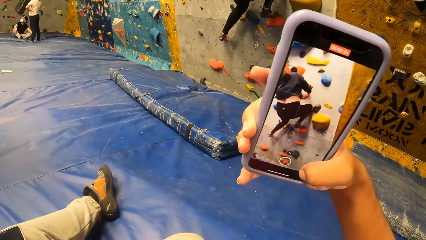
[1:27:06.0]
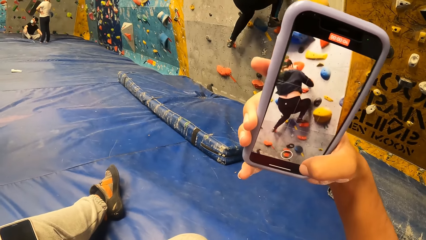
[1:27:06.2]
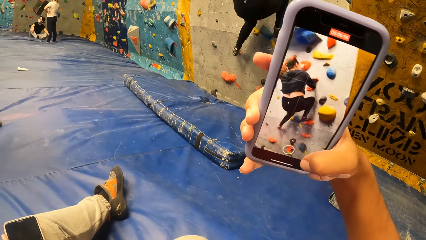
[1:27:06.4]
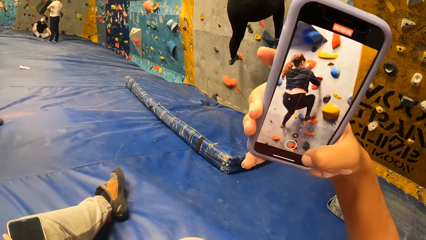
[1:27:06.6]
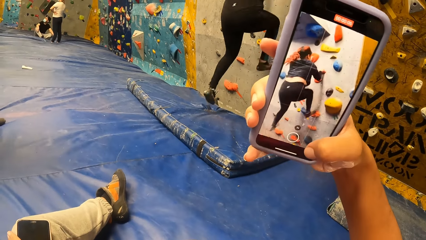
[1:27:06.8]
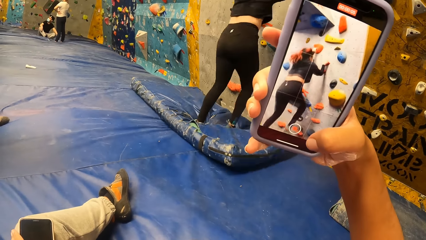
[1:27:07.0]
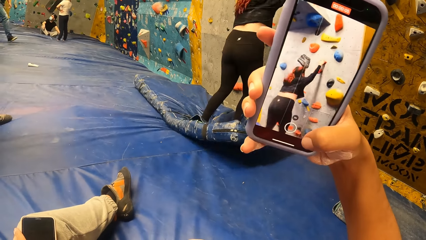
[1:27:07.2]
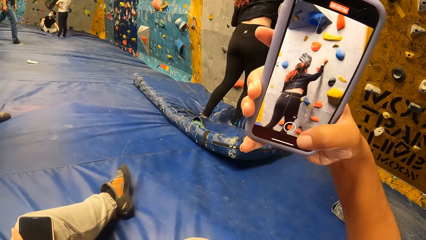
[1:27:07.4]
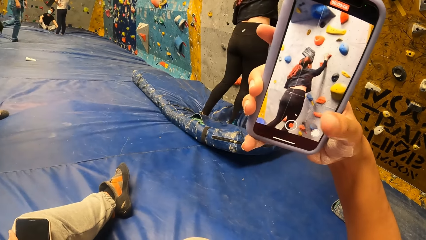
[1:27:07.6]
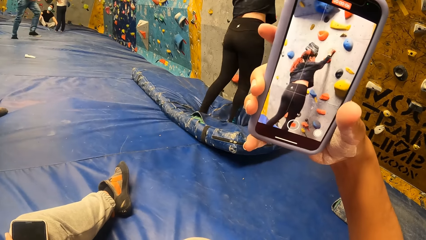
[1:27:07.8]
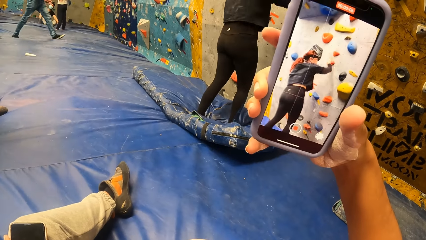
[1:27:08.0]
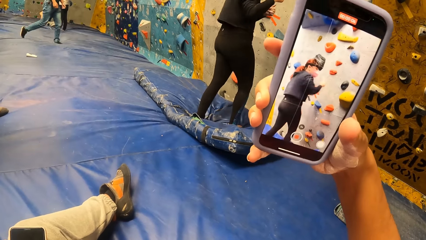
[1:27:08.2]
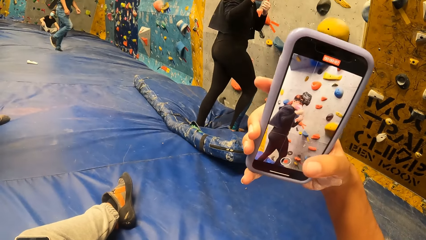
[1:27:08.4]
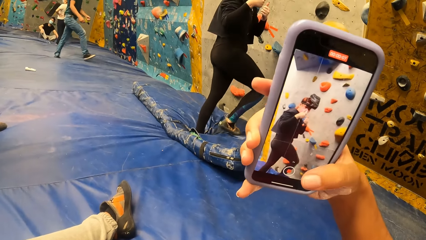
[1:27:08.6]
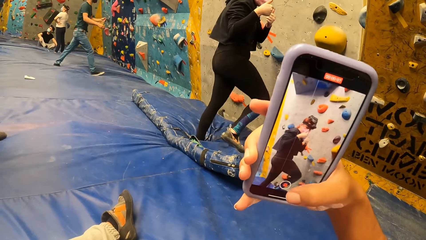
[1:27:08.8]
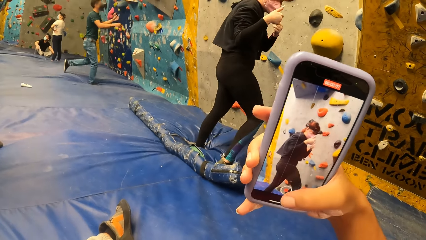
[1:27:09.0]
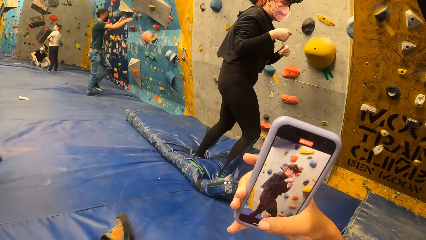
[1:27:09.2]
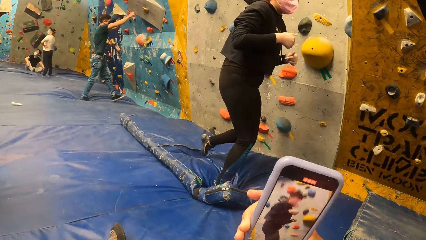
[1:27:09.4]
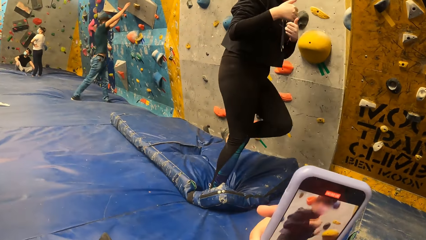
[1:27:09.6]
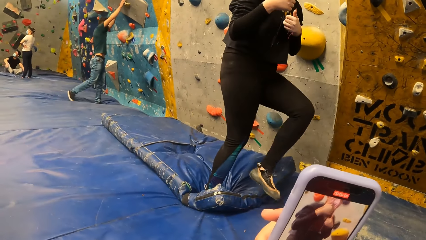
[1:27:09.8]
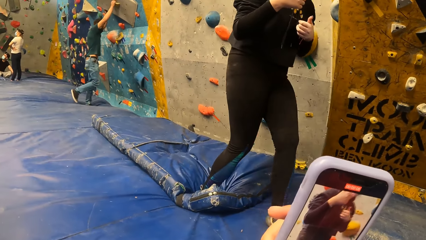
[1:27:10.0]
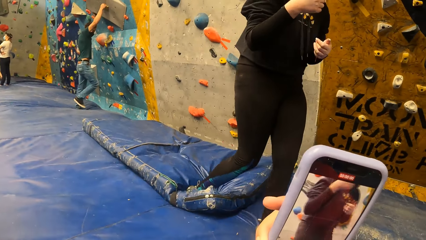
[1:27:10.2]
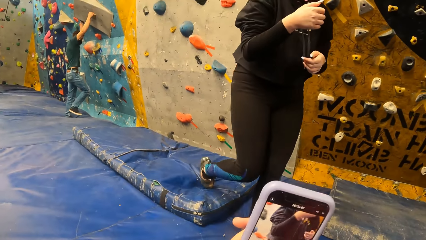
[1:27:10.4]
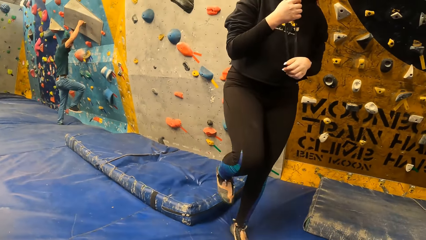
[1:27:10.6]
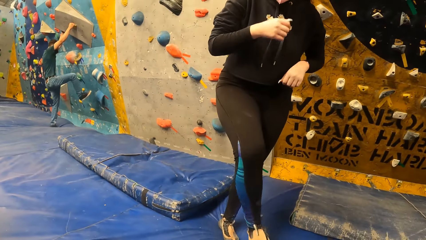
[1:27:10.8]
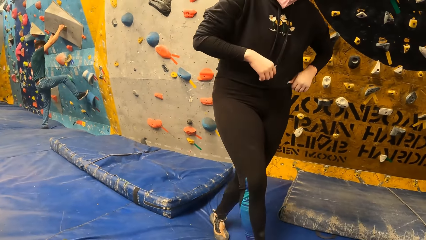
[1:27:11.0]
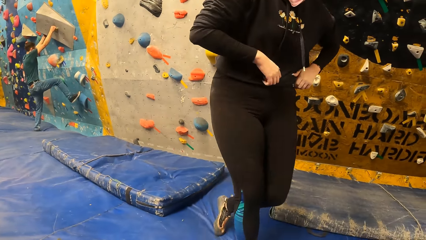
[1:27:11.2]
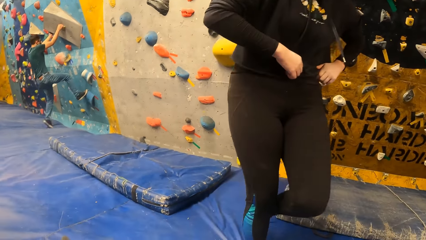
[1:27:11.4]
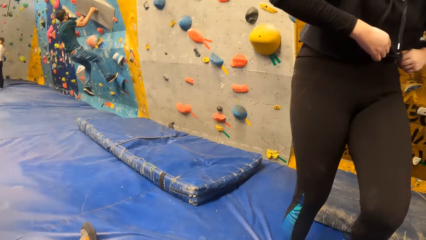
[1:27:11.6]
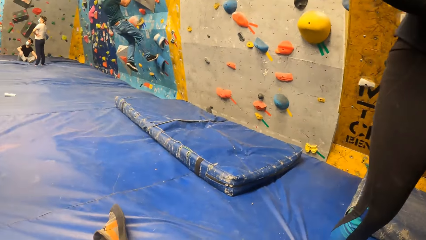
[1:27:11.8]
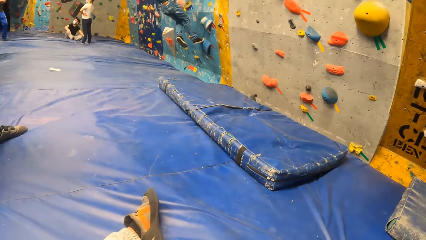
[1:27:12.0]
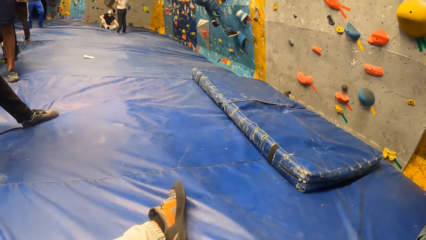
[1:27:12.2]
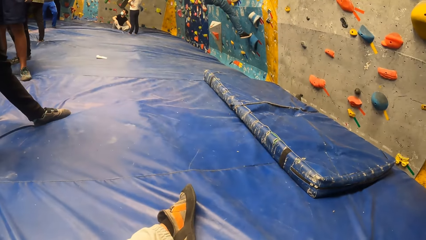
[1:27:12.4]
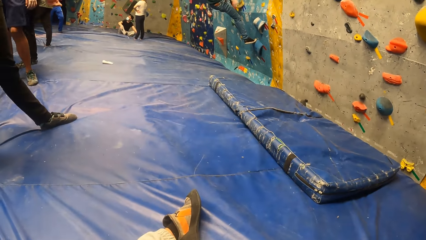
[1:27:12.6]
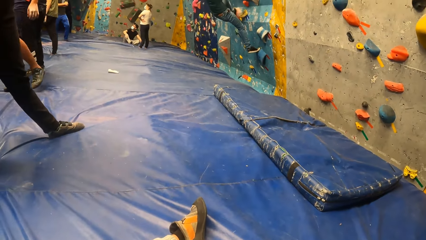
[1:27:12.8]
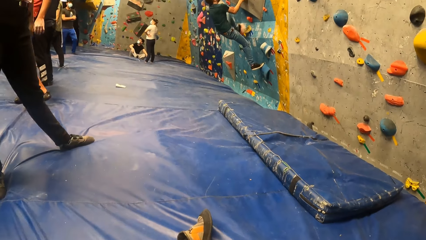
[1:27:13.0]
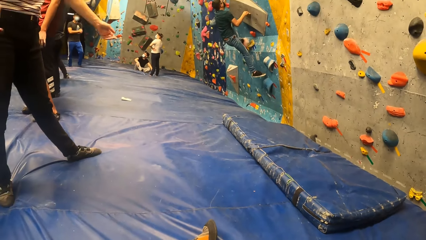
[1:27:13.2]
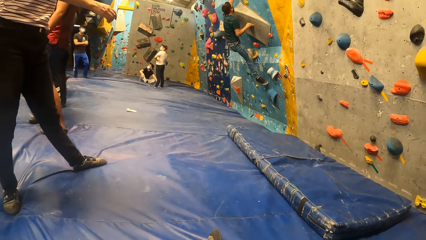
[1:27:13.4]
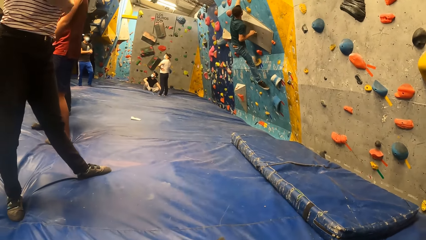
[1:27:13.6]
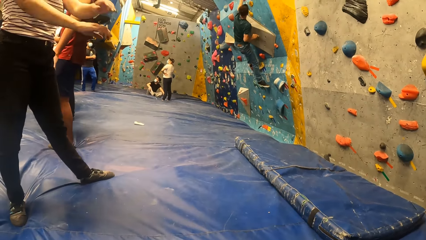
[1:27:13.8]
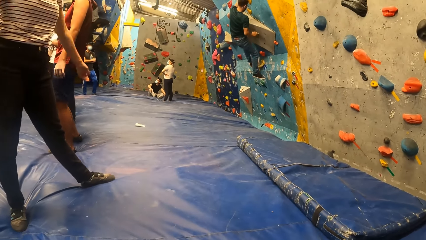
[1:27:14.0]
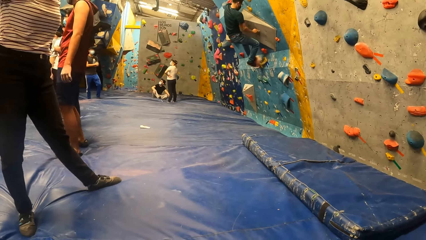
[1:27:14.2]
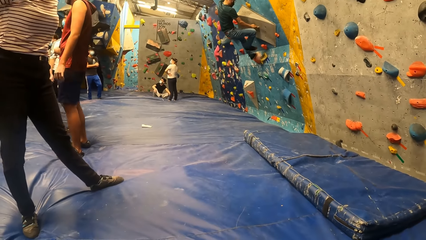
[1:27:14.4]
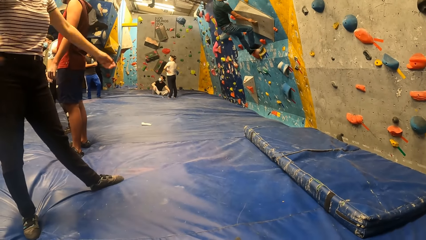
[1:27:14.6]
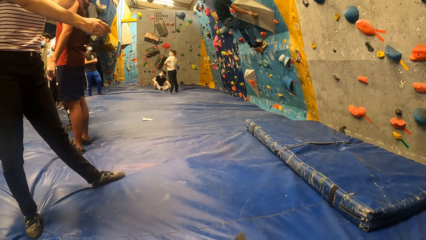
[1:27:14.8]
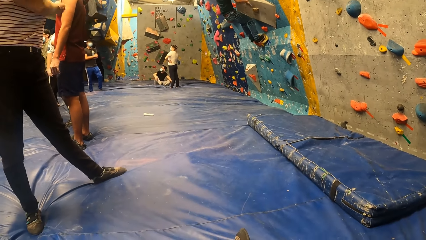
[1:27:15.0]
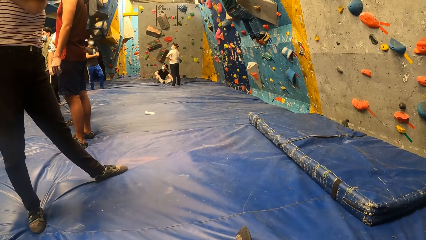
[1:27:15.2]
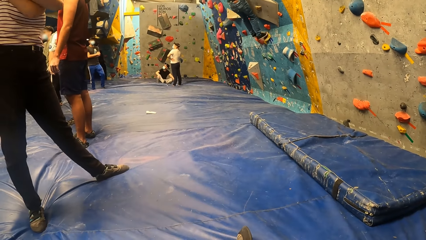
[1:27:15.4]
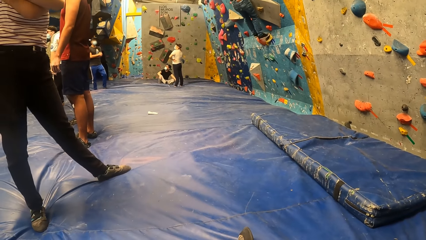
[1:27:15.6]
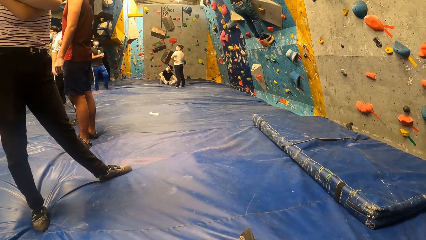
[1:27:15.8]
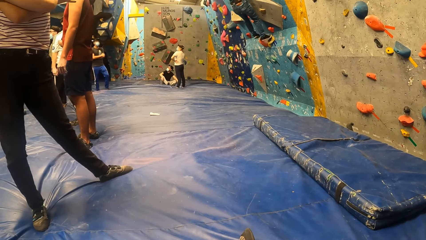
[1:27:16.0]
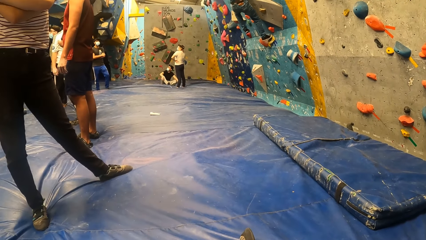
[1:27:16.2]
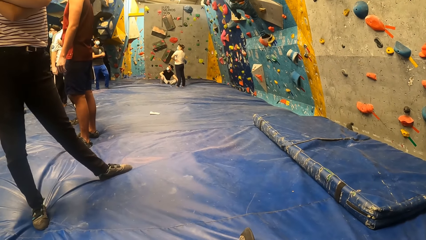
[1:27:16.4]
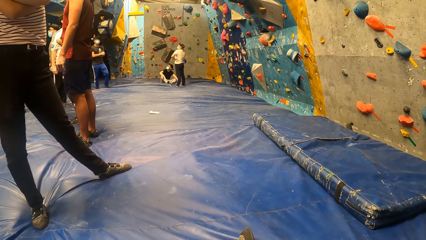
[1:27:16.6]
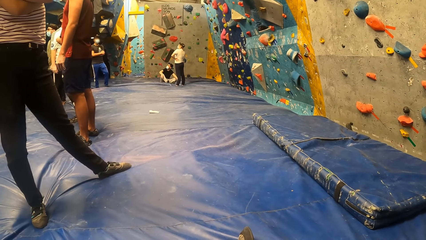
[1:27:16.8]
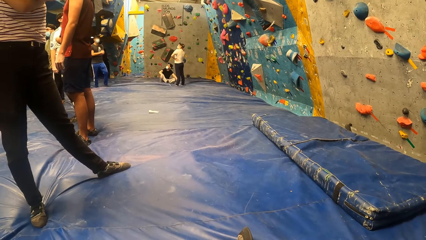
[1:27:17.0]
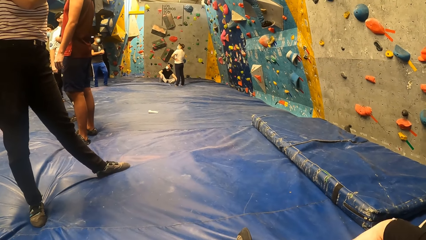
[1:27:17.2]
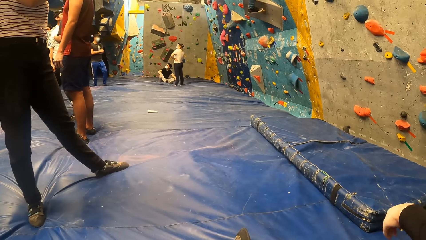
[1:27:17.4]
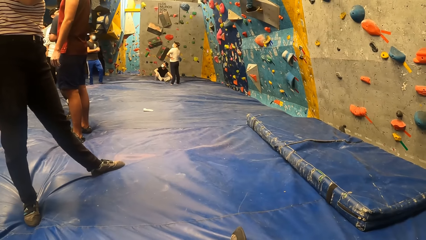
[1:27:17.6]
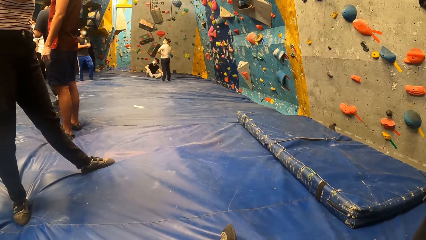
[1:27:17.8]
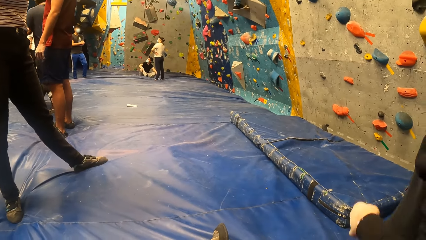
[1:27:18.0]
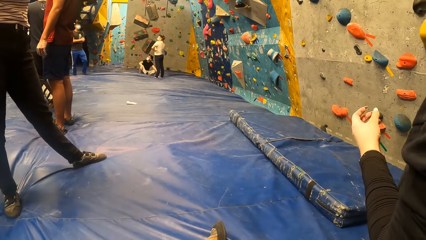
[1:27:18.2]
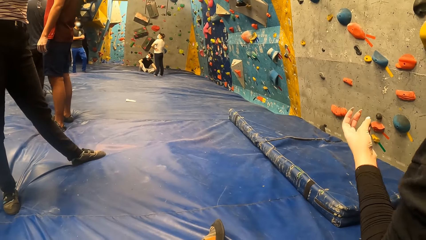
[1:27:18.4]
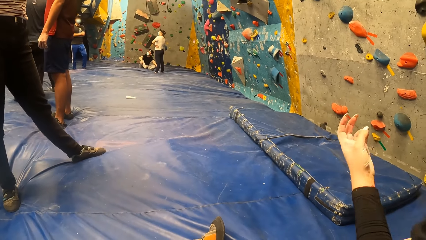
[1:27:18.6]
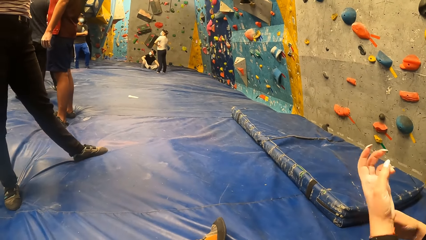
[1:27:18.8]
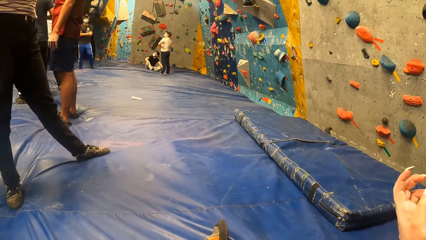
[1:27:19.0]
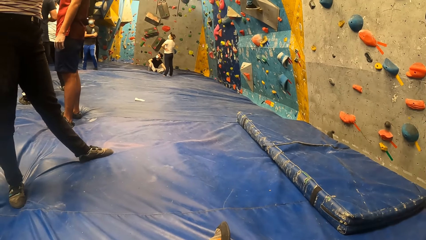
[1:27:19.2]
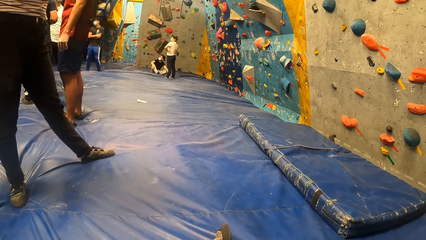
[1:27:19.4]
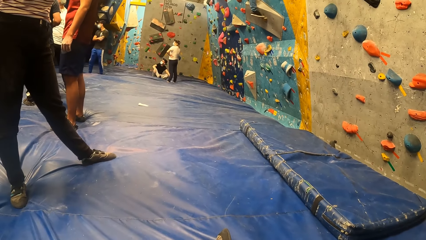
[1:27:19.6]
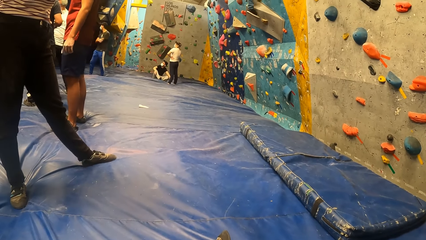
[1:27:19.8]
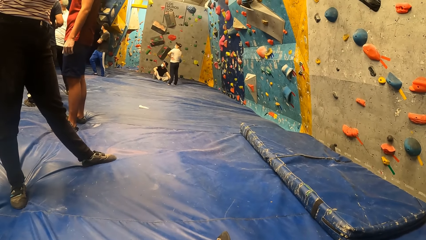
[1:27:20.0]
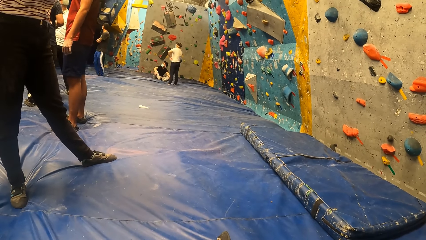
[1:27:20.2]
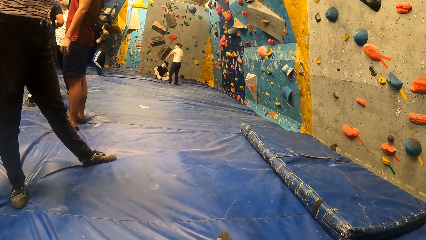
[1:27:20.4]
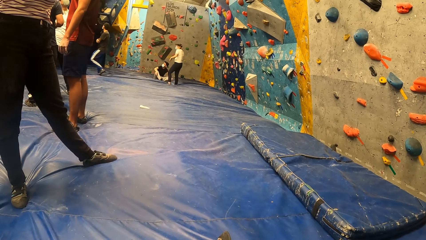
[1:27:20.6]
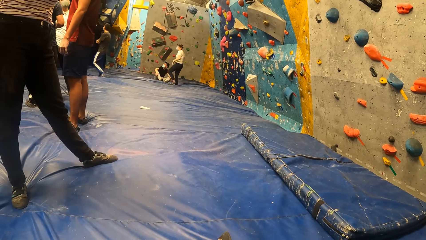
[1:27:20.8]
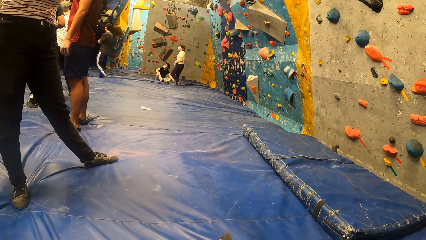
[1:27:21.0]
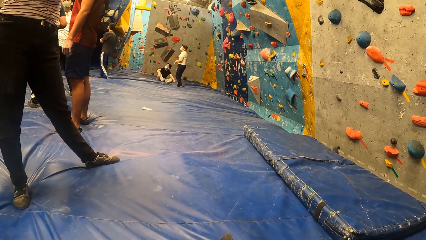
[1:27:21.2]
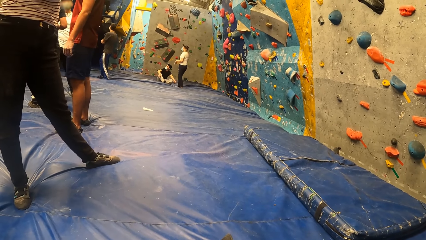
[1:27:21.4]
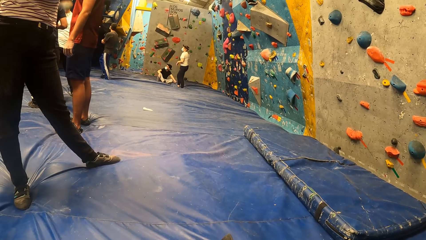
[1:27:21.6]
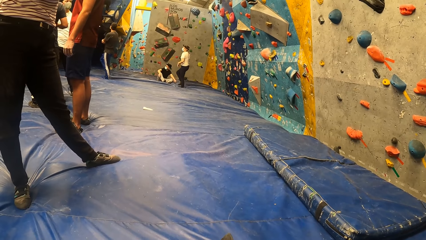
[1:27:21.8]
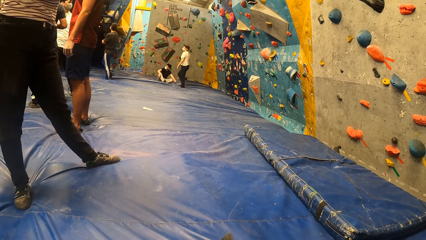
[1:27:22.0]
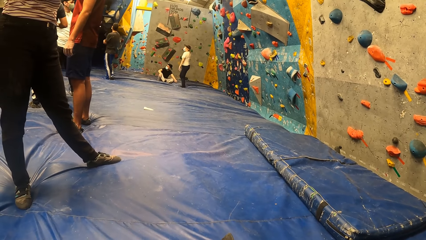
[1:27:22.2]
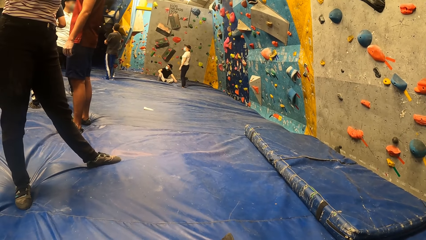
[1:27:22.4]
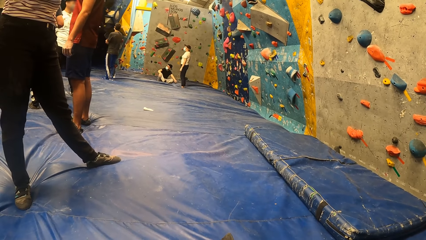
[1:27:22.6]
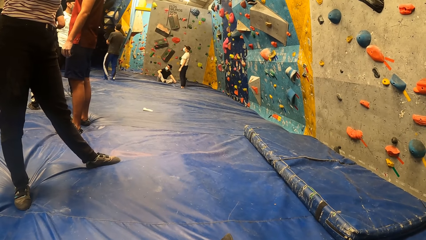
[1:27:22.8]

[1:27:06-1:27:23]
The woman jumps off from the wall to the trampoline. The woman moves away from the wall. The camera wearer lowers her right hand. She looks at a person. She looks at another person.
